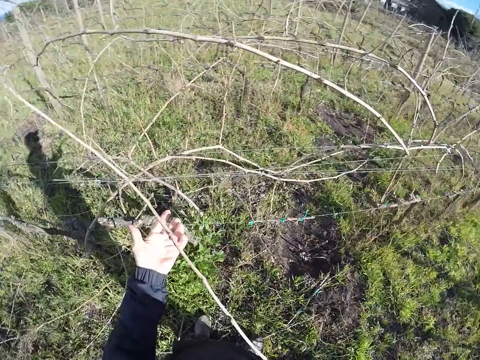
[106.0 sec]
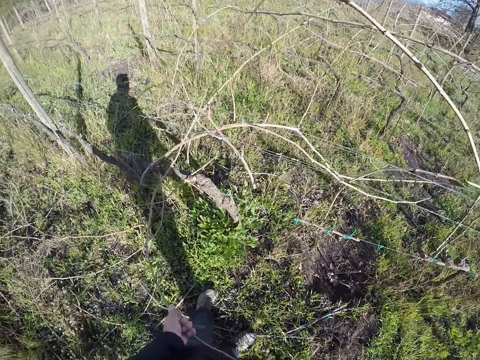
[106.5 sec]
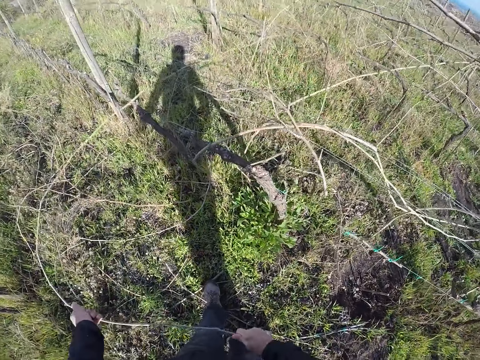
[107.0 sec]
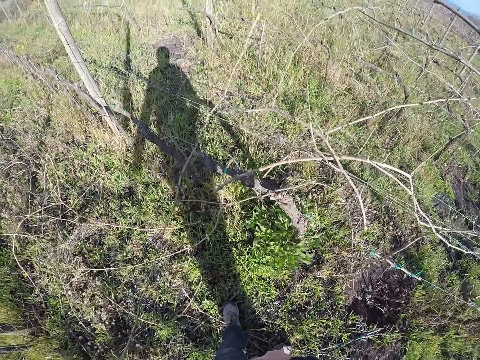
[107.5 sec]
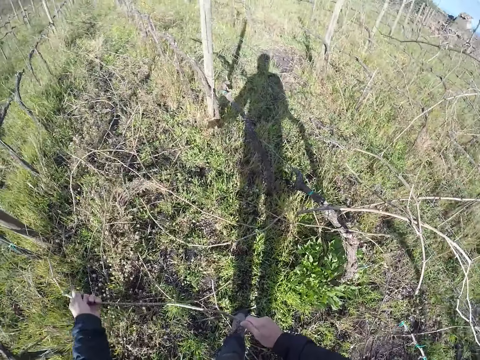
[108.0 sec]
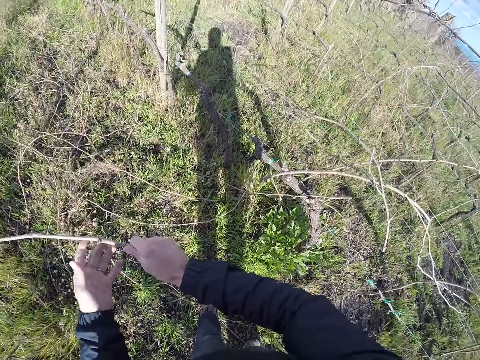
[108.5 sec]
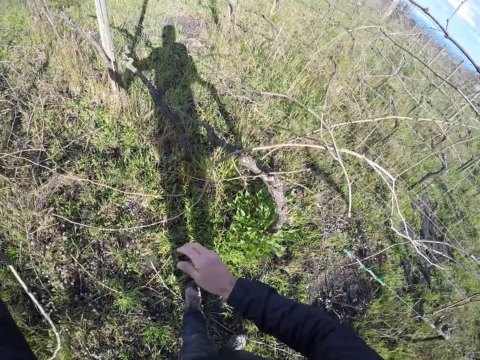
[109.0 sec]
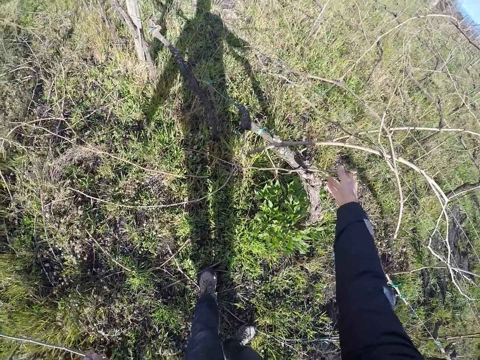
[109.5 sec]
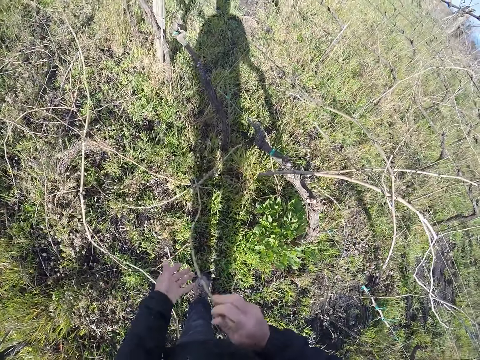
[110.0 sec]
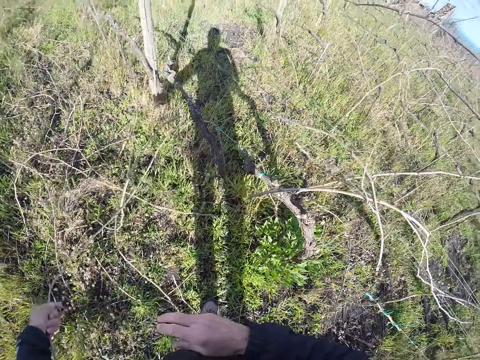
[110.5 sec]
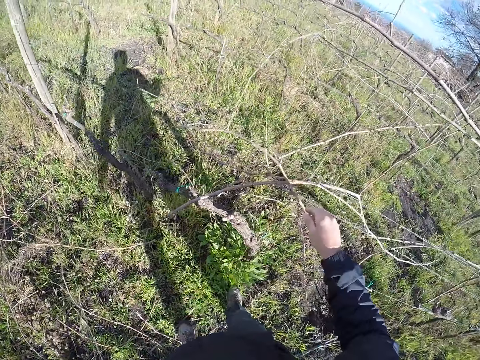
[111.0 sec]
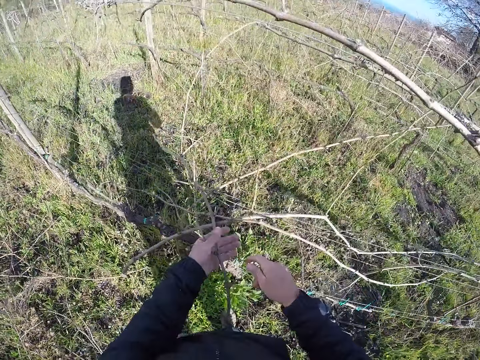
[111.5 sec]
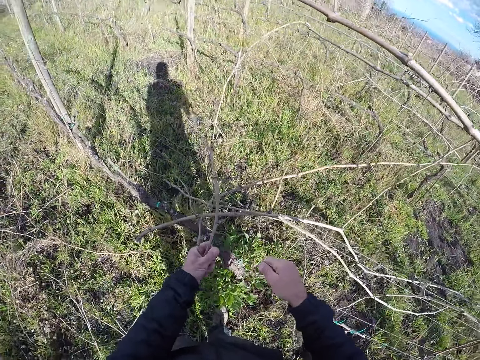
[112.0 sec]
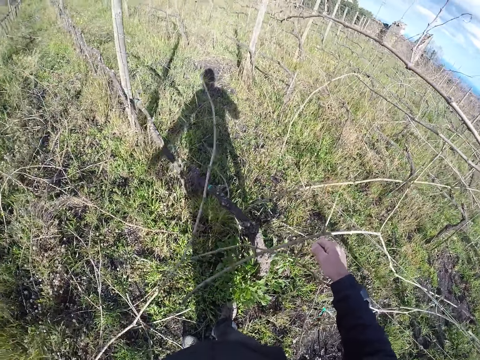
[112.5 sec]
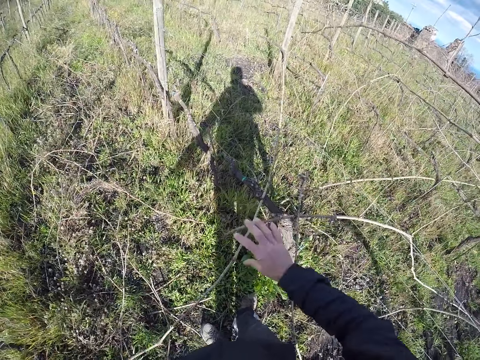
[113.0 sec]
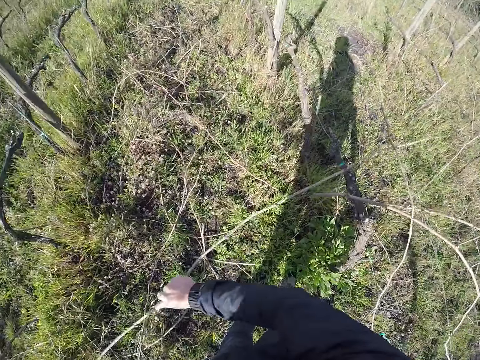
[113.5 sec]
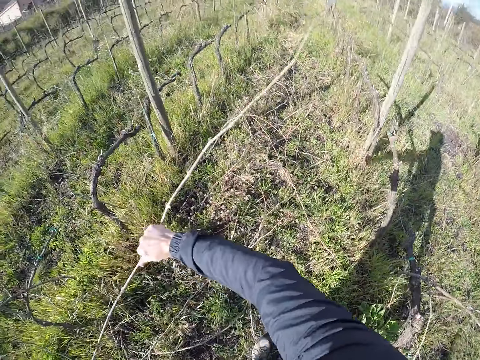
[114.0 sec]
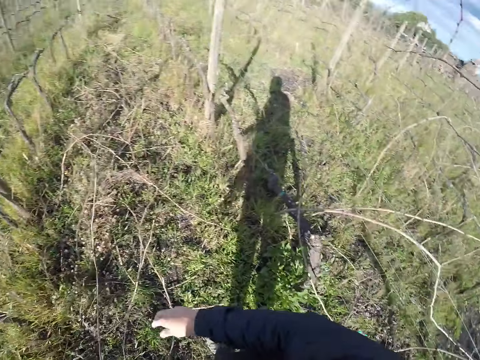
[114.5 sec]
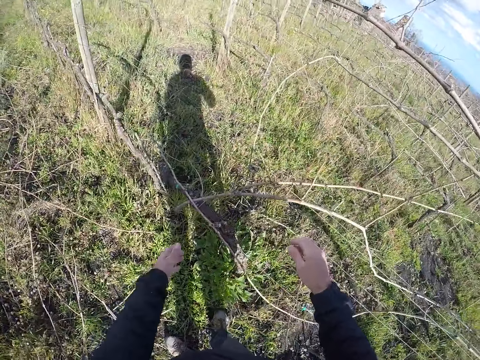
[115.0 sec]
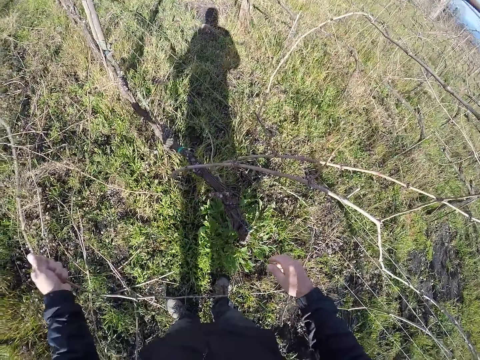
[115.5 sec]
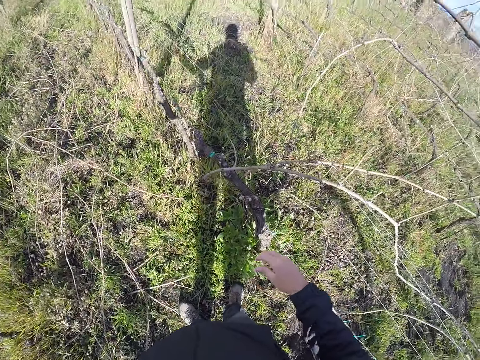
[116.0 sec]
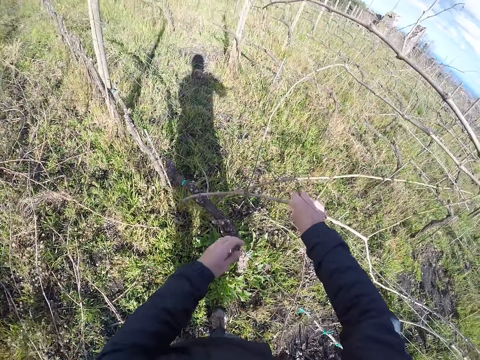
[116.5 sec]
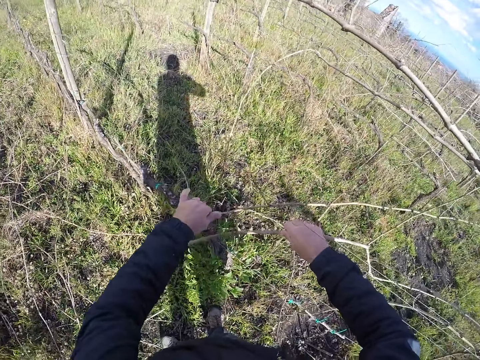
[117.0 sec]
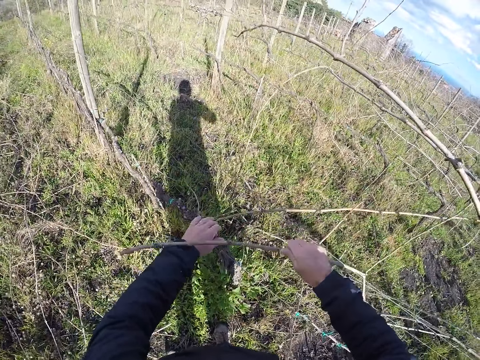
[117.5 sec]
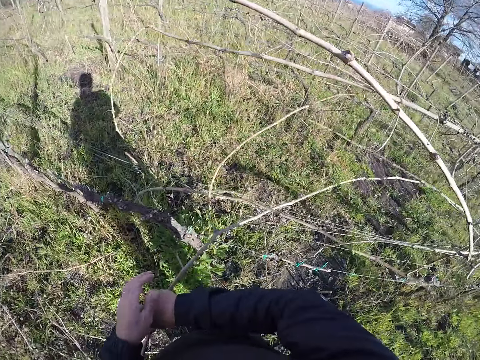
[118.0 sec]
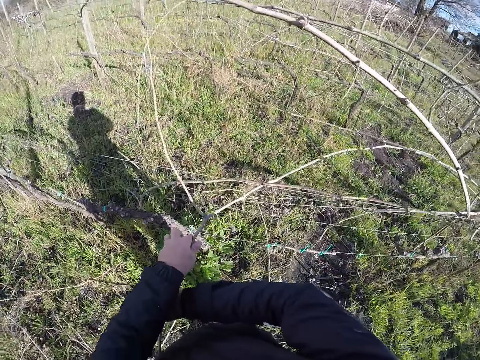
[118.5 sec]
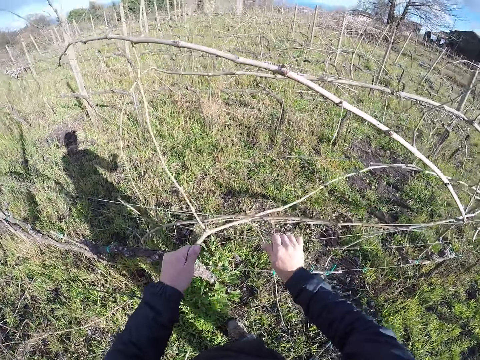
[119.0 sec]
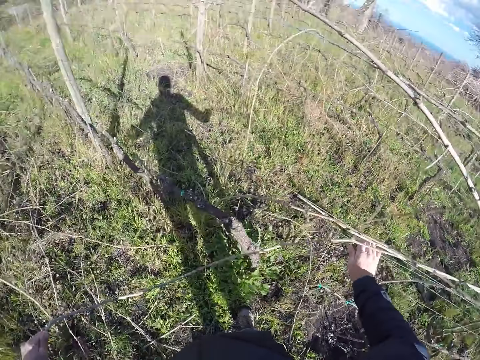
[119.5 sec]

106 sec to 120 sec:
The camera wearer drops the branch on the ground with his left hand. He grabs a branch from the wire fence with his right hand. He removes the branch from the wire fence with both hands. He drops the branch on the ground with his left hand. He removes a branch from the wire fence with both hands. He drops the branch on the ground with both hands. He removes a branch from the wire fence with his left hand. He drops the branch on the ground with his left hand. He removes a branch from the wire fence with both hands.

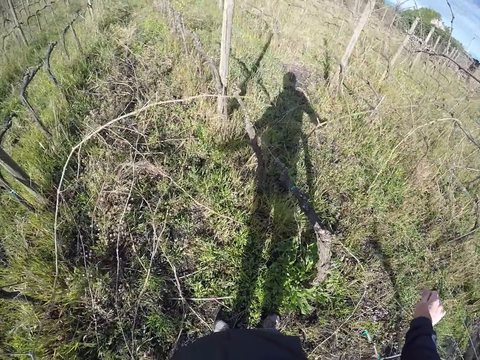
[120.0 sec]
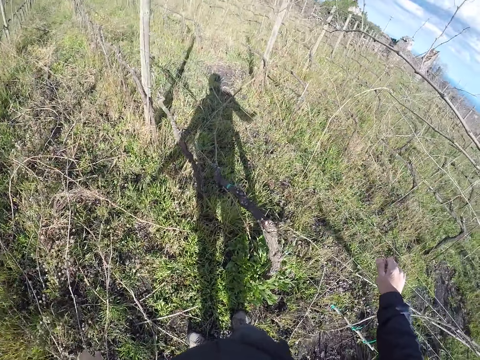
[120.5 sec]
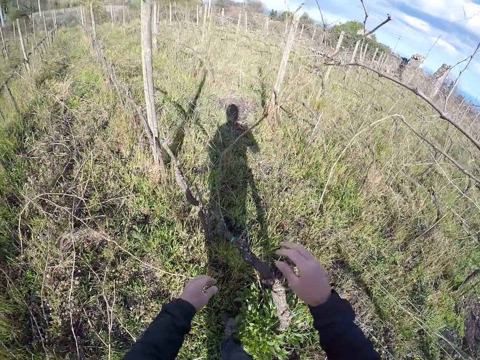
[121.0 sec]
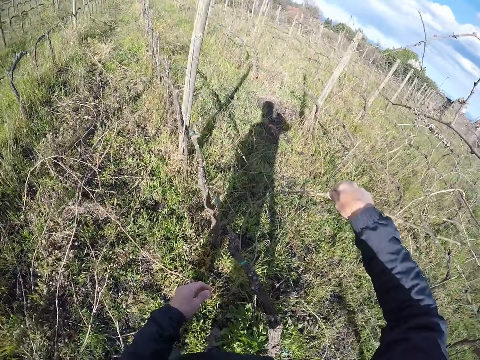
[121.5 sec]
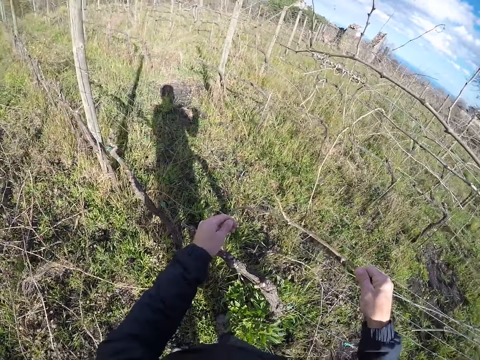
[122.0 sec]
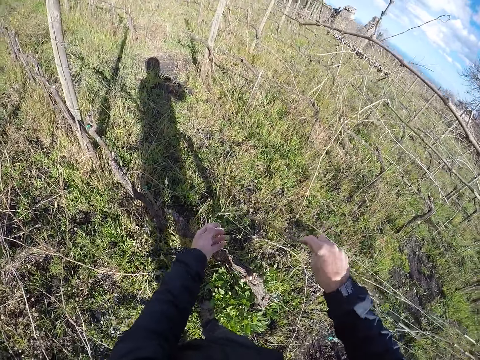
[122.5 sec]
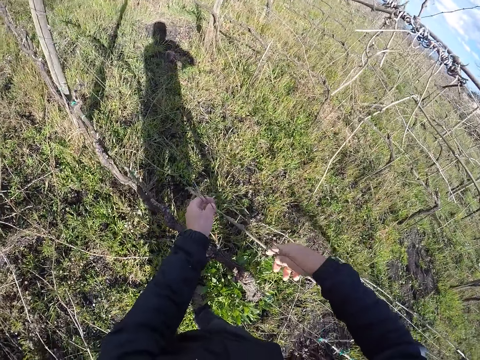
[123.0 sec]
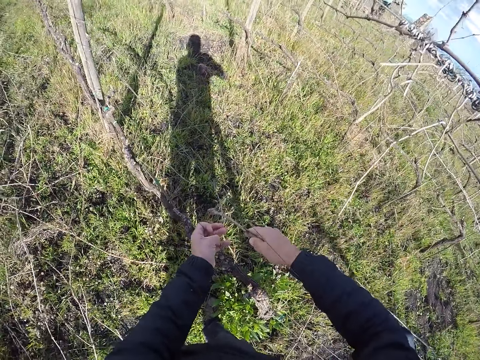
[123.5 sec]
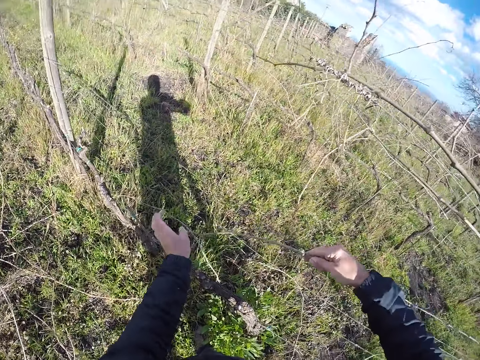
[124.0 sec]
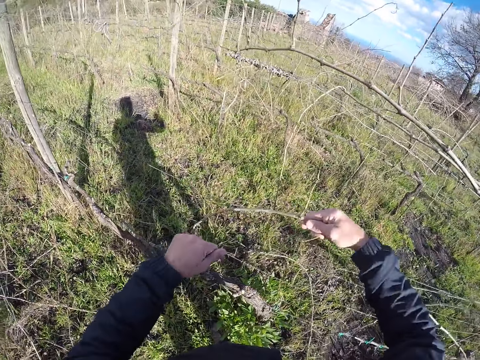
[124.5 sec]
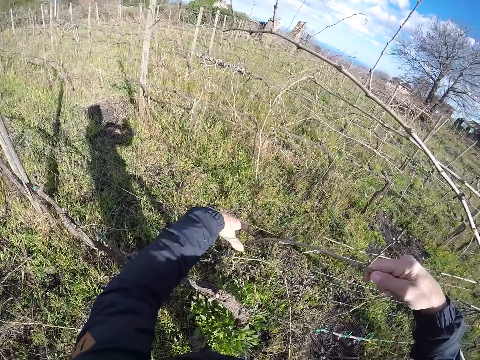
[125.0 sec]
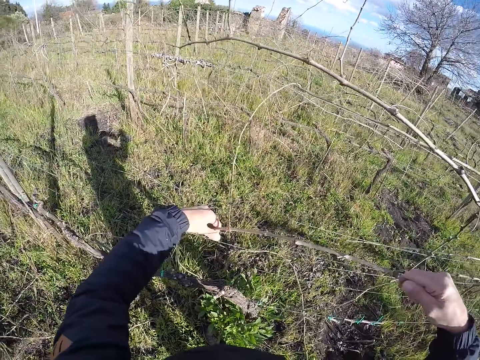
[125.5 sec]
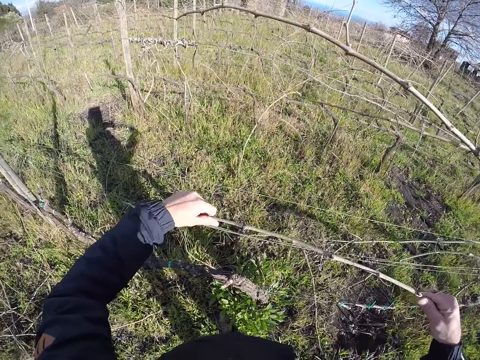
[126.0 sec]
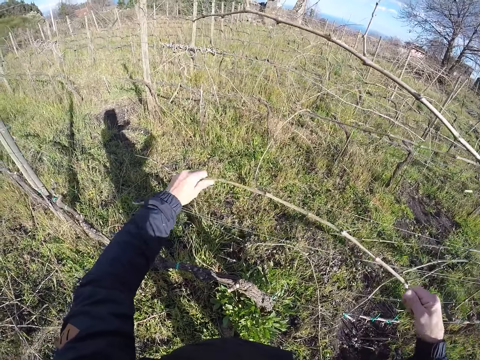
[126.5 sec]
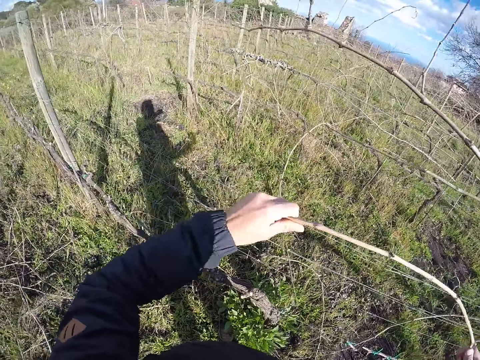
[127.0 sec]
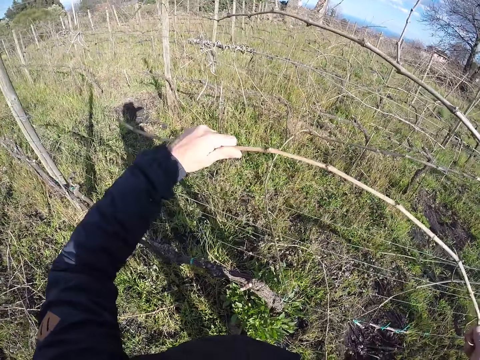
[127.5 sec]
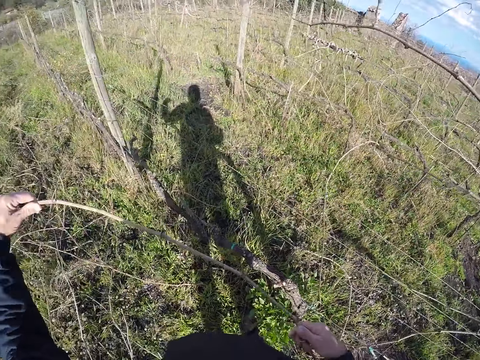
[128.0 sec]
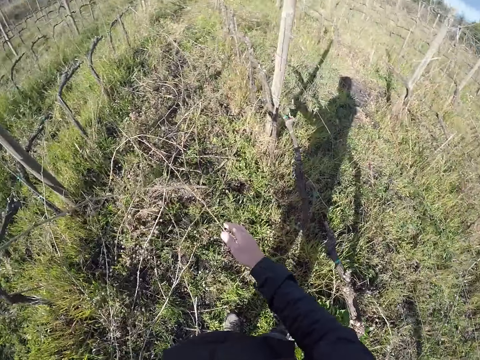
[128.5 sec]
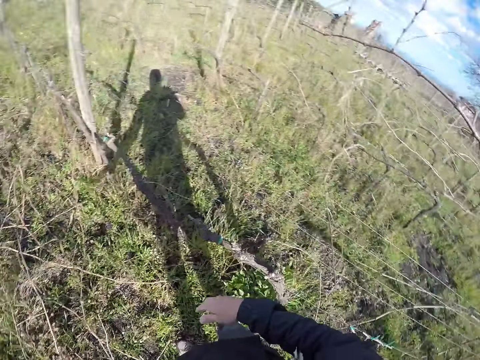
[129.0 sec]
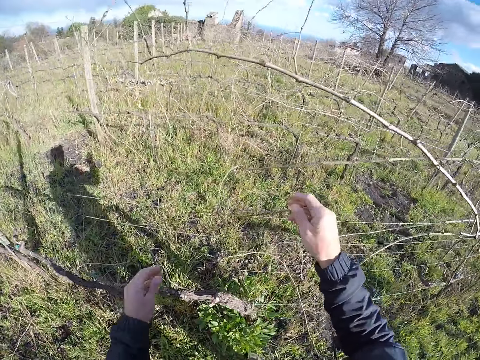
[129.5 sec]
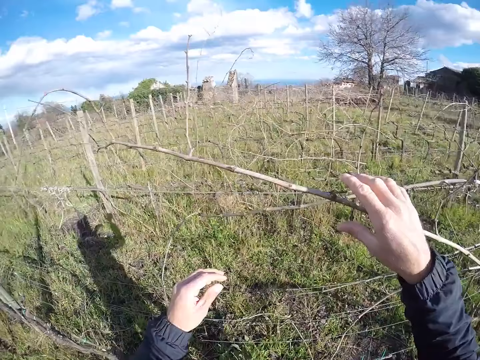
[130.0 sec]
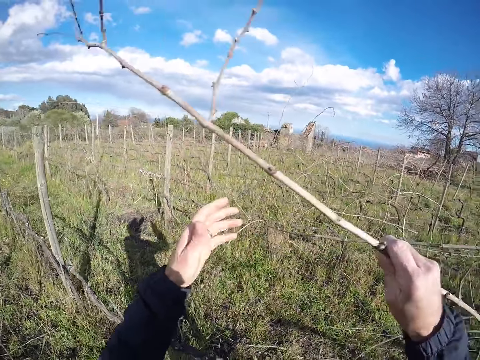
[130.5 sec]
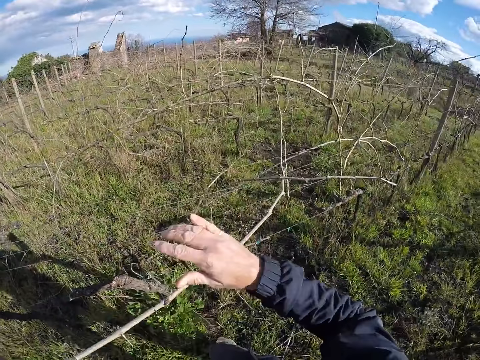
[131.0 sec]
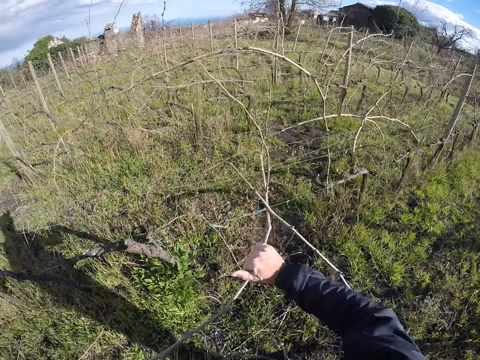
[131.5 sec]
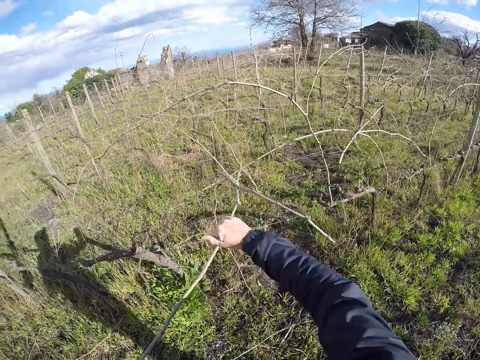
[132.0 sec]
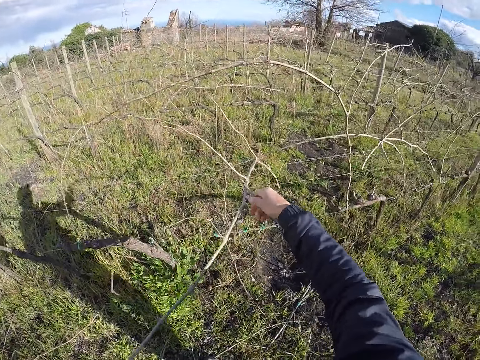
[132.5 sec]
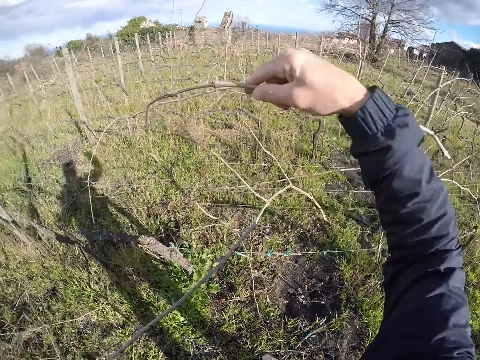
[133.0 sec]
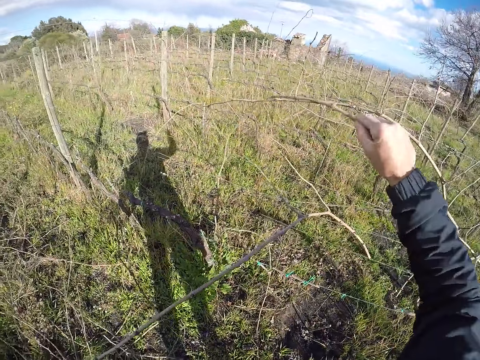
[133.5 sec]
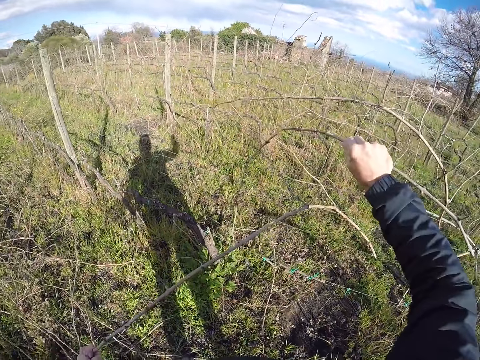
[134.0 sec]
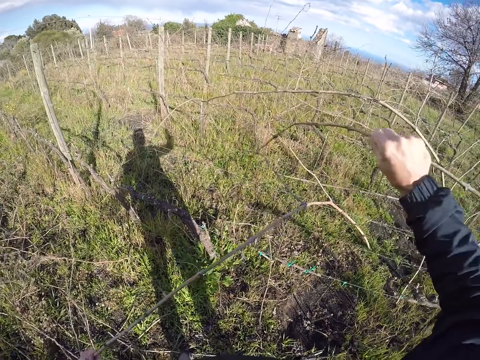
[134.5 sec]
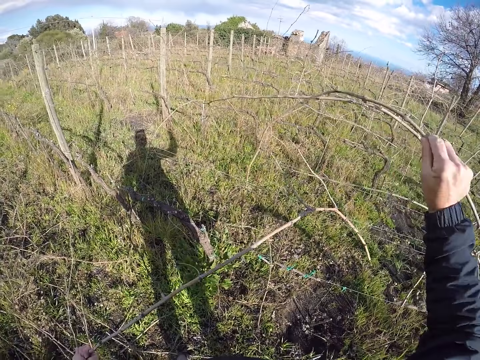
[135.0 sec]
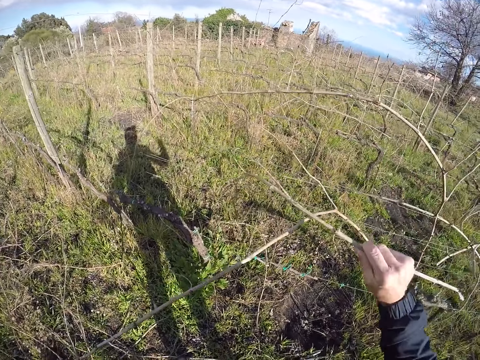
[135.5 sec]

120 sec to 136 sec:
The camera wearer drops the branch on the ground with his left hand. He grabs a branch from the wire fence with his right hand. He removes the branch from the wire fence with both hands. He holds the branch. He pulls the branch. He drops the branch on the ground with both hands. He grabs a branch from the wire fence with his right hand. He removes the branch from the wire fence with both hands. He holds the branch. He removes a branch from the wire fence with his right hand.
